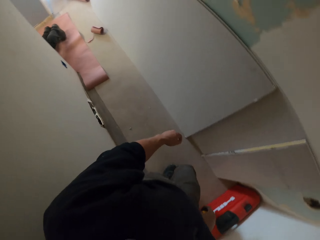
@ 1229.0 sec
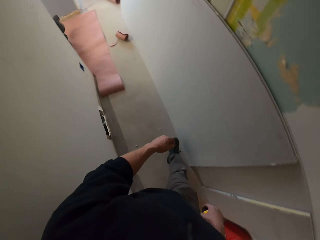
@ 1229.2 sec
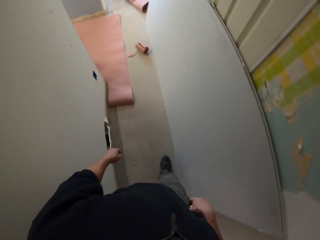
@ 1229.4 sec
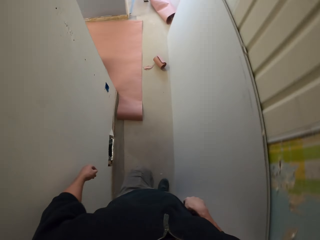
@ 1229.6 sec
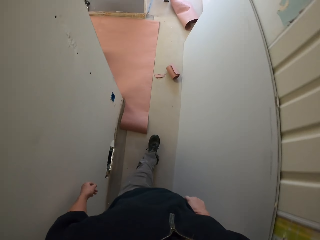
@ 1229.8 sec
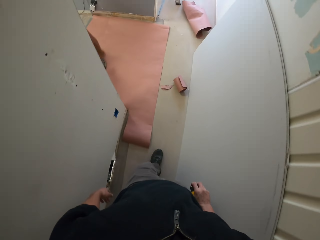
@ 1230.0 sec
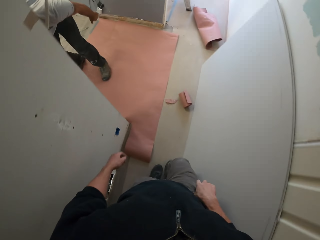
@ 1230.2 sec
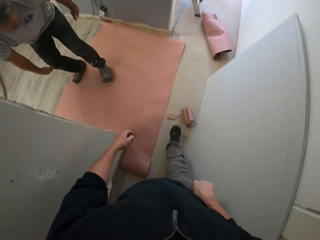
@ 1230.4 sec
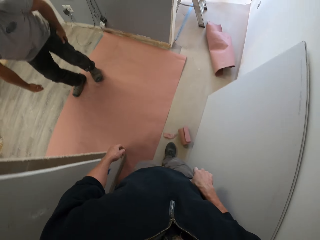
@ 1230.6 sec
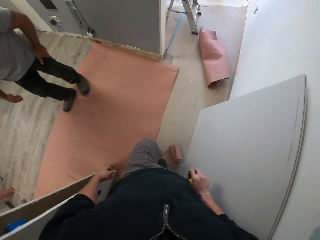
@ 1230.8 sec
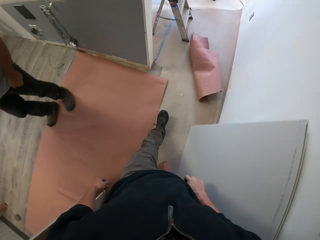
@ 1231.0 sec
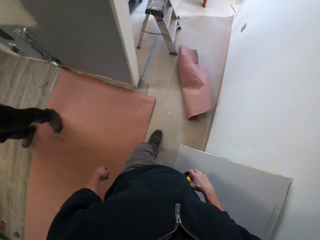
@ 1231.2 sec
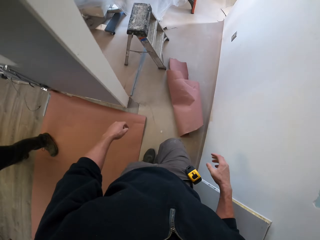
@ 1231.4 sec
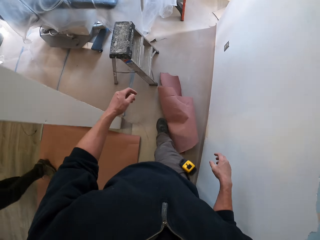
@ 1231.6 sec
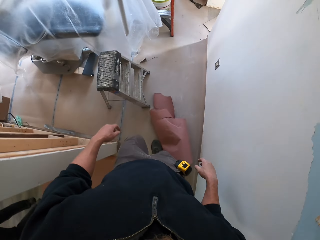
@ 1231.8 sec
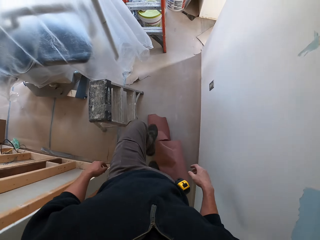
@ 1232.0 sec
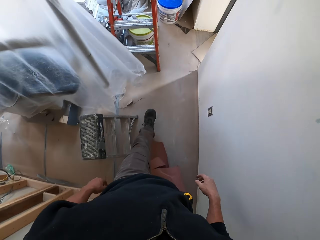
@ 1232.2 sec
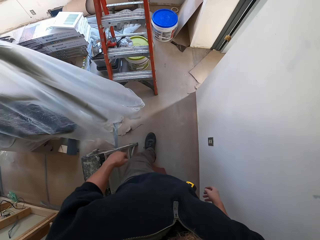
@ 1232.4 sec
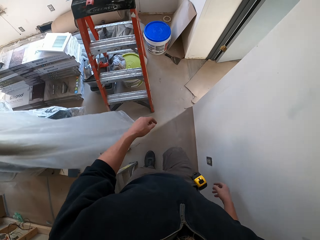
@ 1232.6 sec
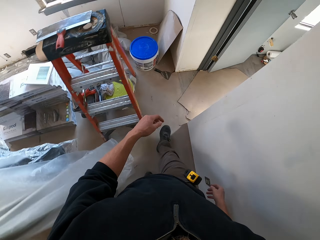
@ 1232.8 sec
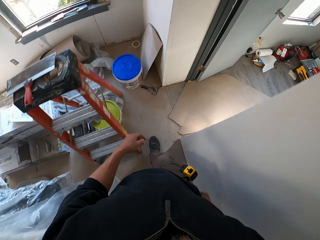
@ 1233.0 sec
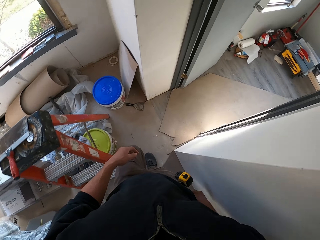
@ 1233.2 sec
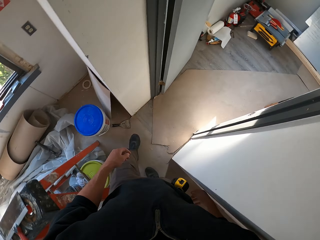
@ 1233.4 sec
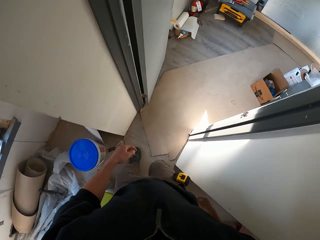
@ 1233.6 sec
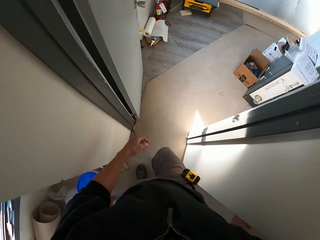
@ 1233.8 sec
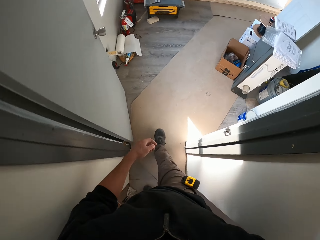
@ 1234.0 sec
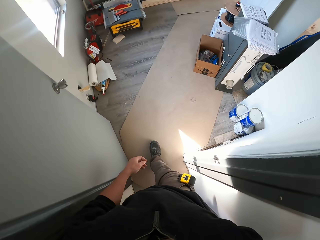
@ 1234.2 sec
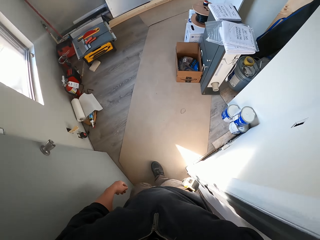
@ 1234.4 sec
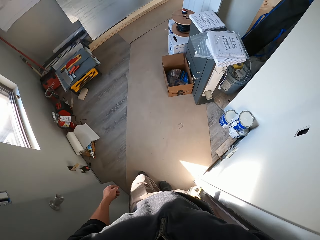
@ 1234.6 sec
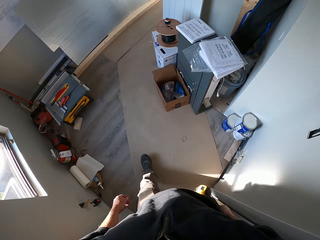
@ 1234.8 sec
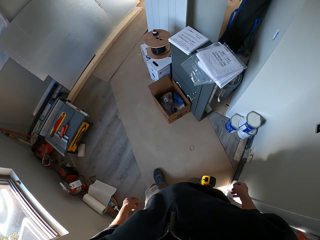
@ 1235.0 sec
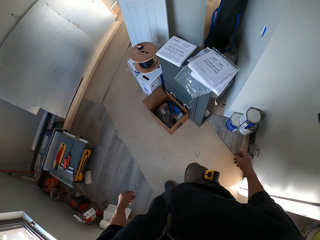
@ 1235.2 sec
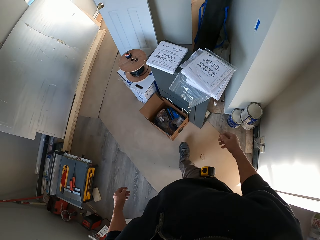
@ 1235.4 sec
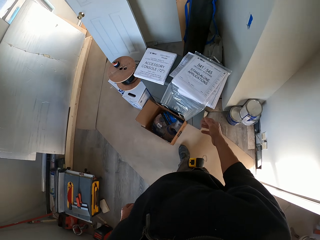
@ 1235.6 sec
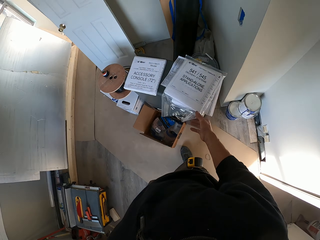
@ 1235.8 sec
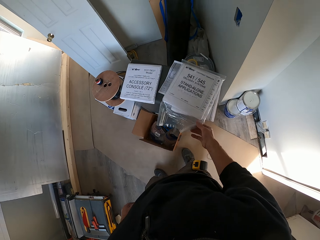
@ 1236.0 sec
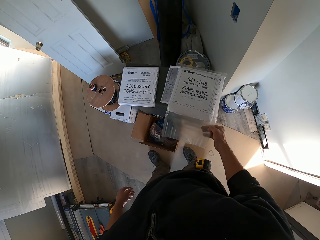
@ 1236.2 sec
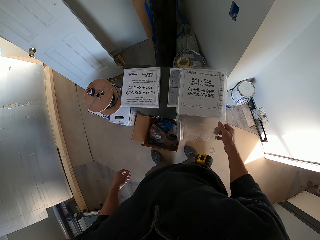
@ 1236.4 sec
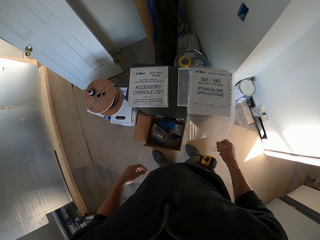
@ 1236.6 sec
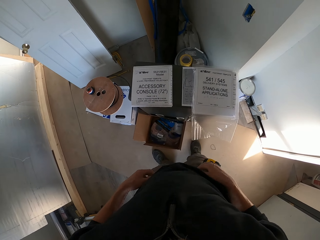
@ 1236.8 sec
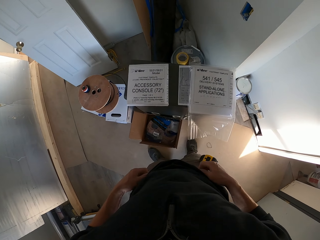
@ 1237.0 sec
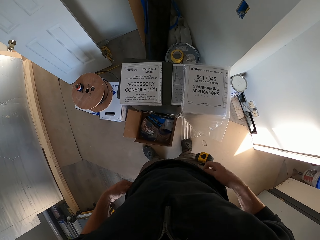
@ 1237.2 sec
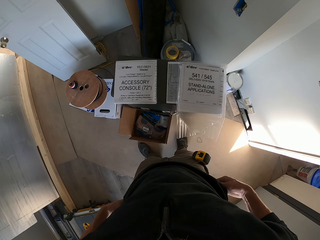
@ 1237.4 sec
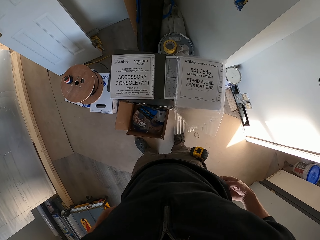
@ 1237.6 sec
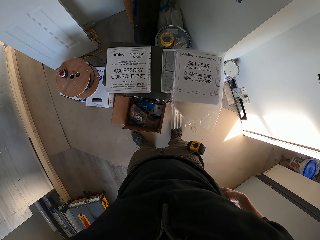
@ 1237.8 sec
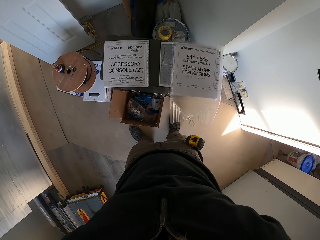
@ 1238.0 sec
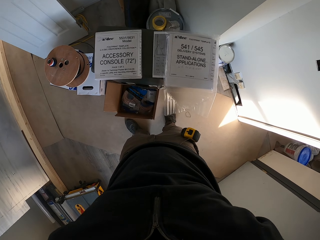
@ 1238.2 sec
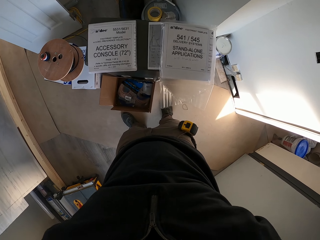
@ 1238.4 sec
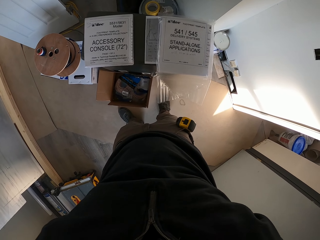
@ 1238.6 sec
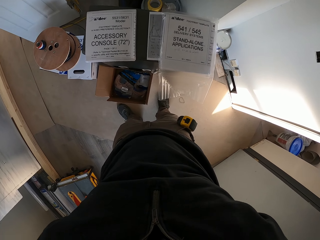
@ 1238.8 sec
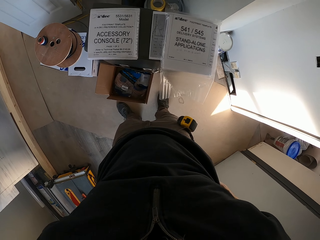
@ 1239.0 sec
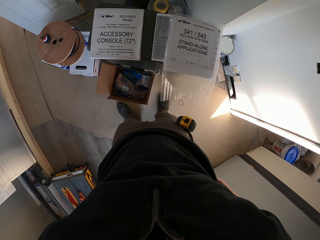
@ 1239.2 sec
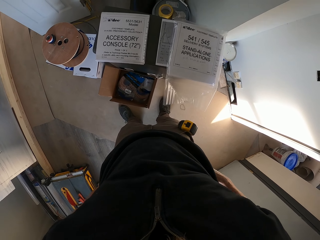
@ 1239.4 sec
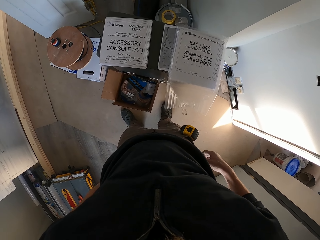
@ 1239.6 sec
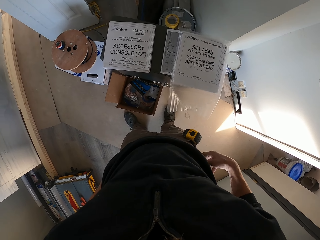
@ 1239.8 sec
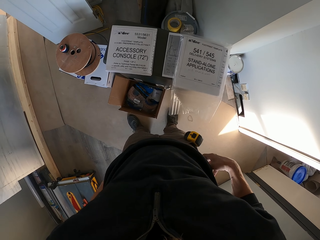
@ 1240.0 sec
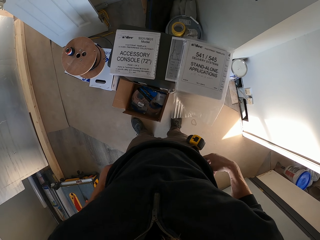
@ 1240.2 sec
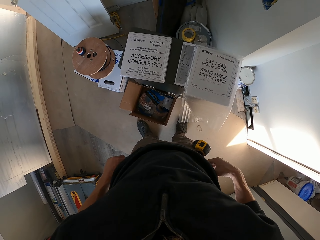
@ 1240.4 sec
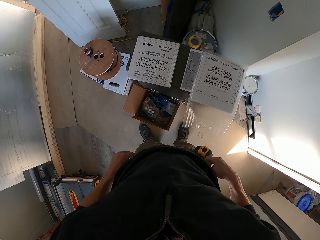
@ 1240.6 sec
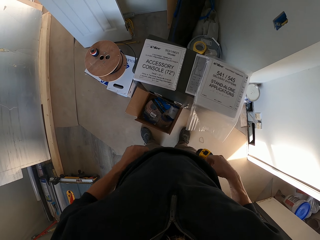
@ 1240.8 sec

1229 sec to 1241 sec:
The camera wearer turns to his right and walks on the corridor. A person stands up. The camera wearer walks into a room. He touches a nylon paper. He adjusts his trouser. He stares at a booklet.

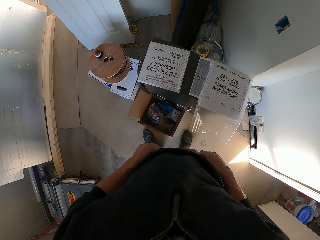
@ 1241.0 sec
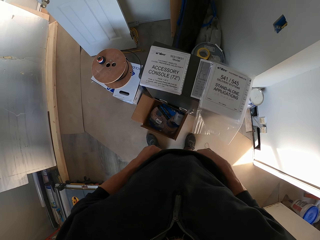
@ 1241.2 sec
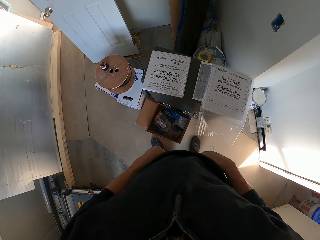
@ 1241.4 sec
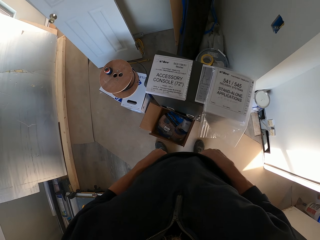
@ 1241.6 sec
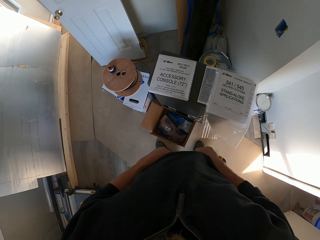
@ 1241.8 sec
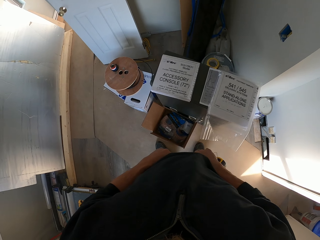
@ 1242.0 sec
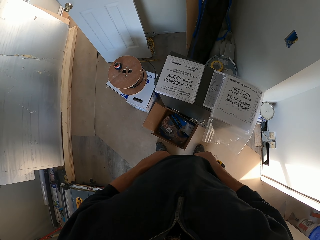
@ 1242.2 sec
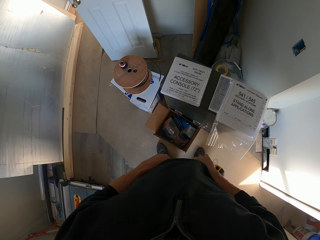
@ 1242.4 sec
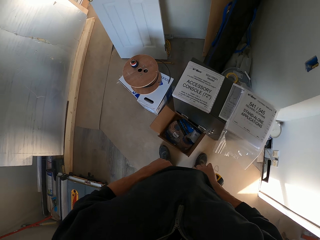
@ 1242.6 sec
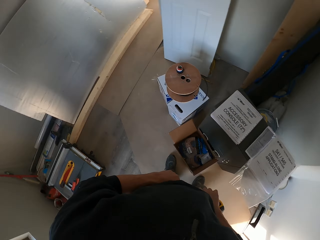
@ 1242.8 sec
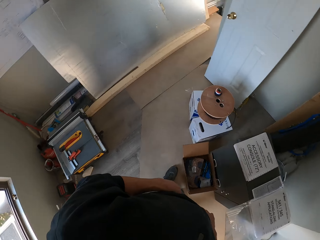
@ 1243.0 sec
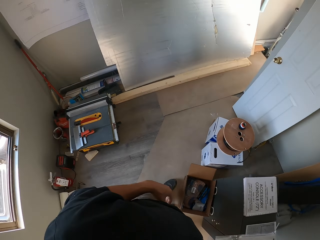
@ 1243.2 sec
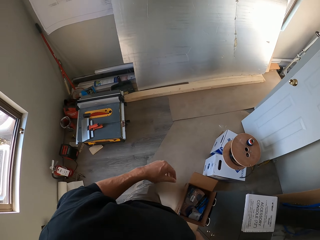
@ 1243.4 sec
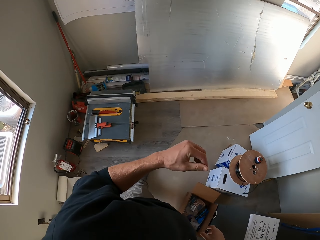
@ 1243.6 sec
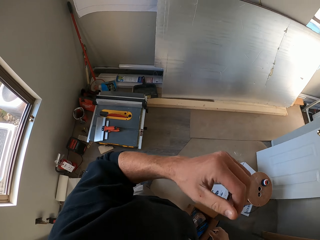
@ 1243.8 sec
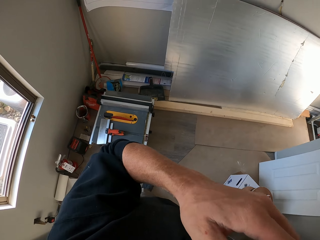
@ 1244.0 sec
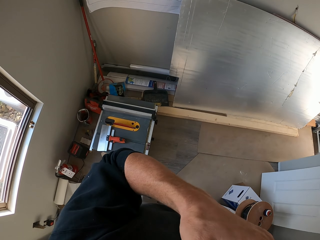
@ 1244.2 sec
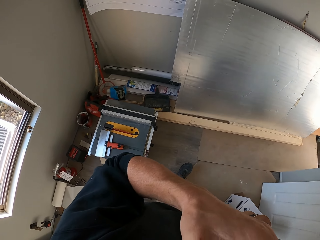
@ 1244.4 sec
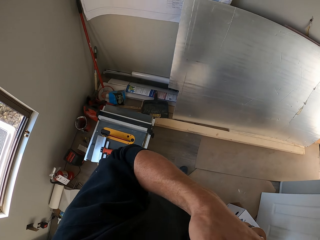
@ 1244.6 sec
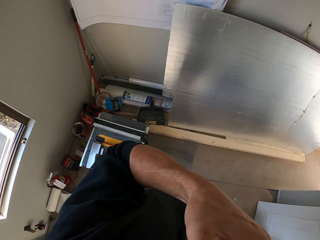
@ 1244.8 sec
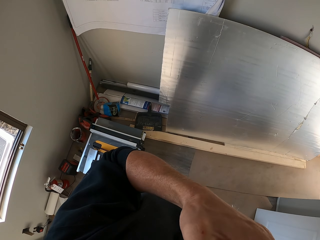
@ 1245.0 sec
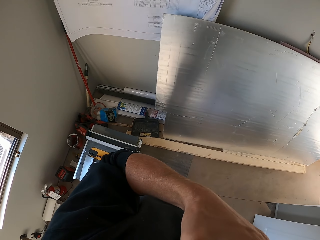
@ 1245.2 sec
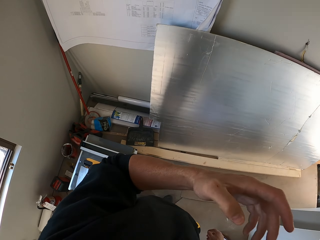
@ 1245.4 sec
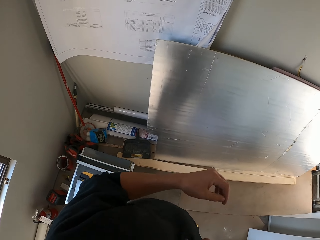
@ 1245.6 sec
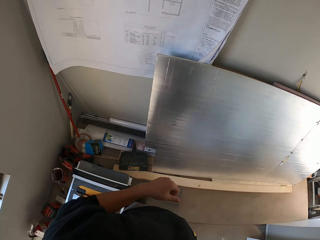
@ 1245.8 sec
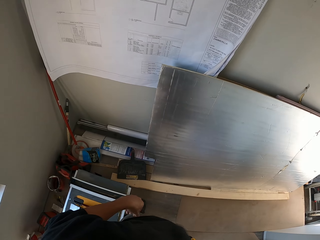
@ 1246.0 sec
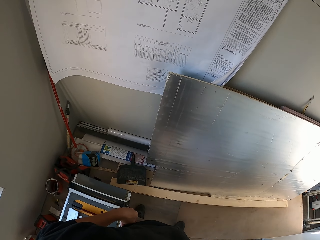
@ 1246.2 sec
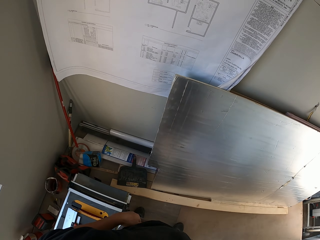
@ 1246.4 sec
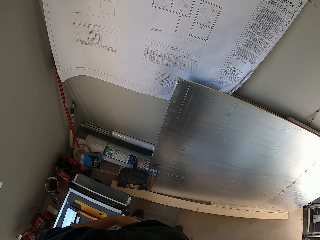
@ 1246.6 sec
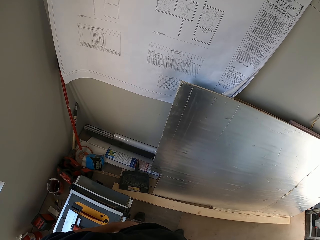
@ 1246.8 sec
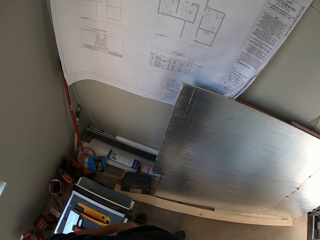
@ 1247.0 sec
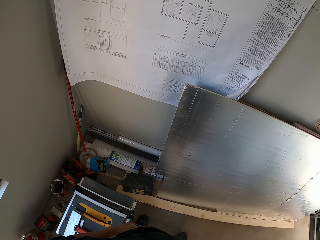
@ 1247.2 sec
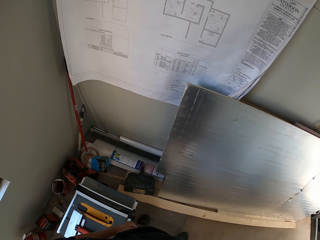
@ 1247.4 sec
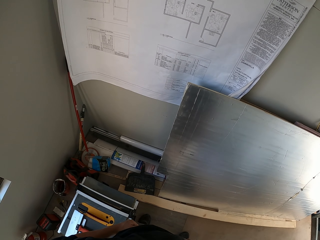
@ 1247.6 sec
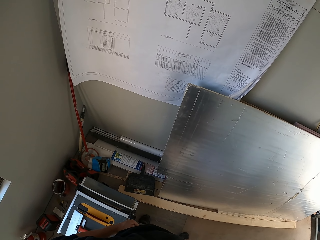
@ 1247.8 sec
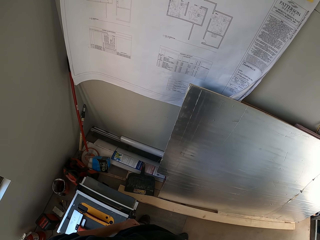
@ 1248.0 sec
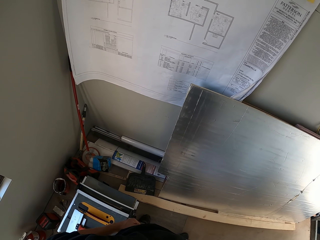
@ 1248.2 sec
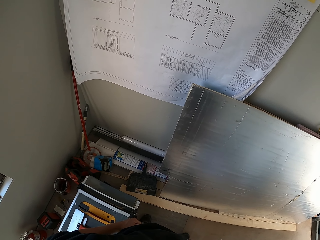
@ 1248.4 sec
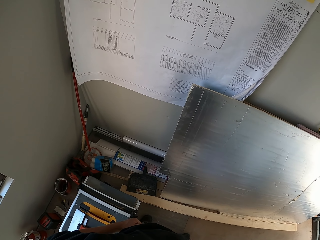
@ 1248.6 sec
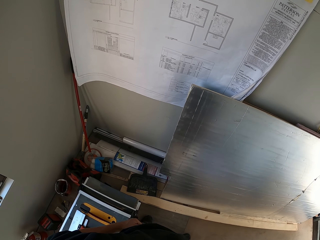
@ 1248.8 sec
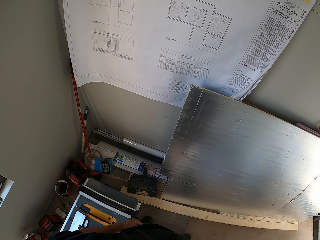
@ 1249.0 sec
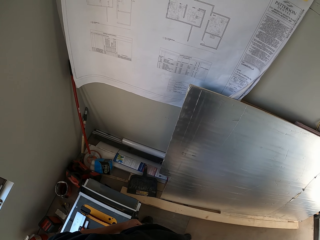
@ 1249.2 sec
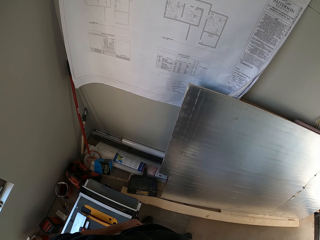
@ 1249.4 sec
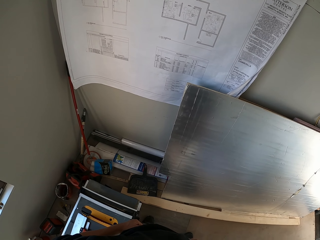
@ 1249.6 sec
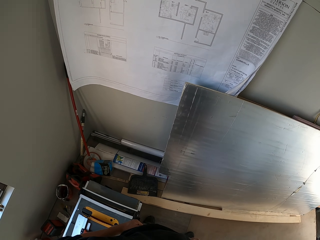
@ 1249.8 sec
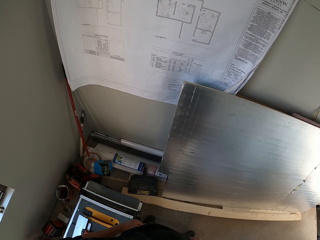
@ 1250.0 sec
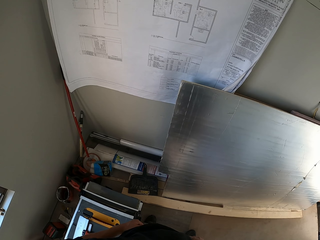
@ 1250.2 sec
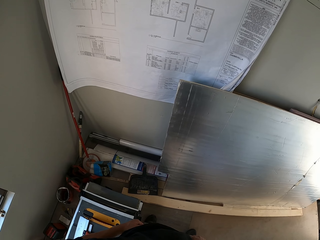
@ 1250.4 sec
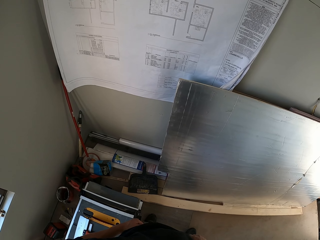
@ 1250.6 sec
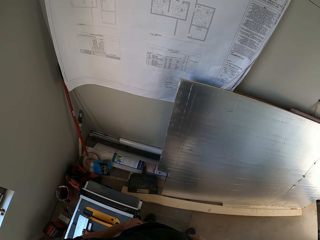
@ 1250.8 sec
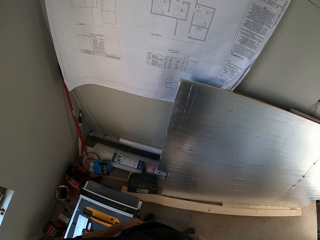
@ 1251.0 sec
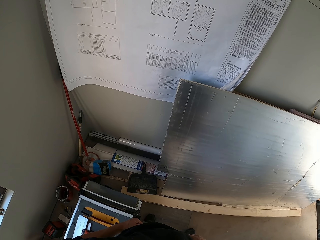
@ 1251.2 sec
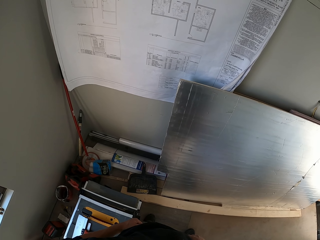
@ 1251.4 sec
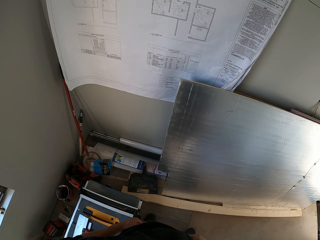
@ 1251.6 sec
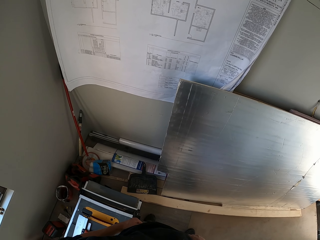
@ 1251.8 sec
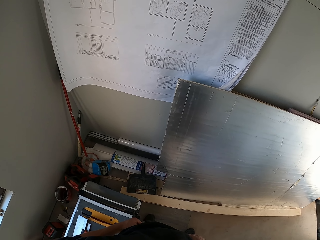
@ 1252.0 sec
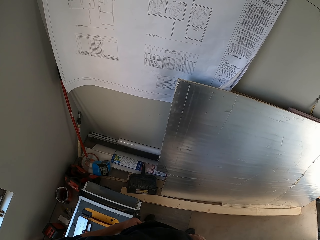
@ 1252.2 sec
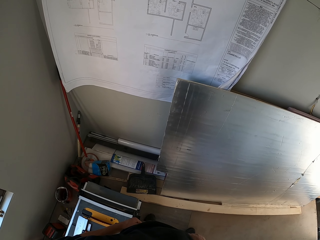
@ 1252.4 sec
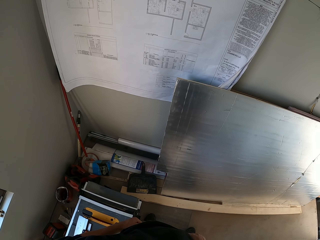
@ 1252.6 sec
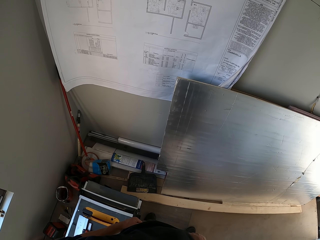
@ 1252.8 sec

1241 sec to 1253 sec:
The camera wearer turns around the house. He touches his face. He looks at the architectural design on the wall. He holds his waist.
